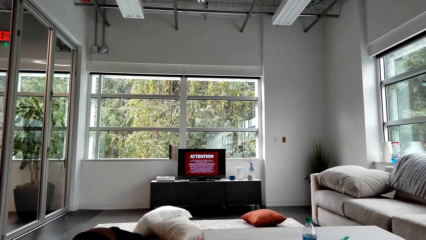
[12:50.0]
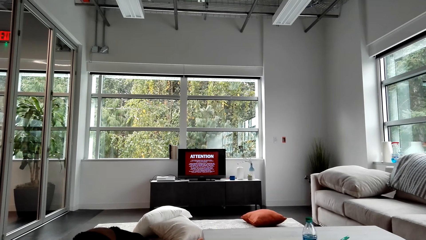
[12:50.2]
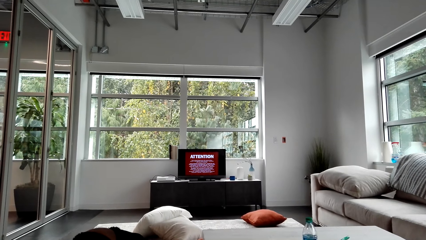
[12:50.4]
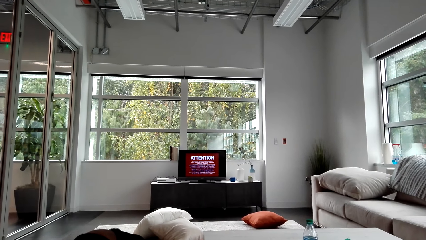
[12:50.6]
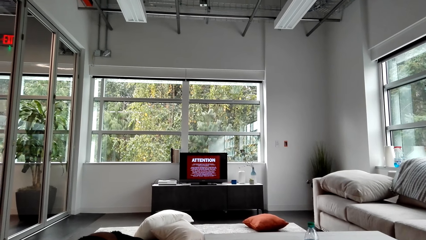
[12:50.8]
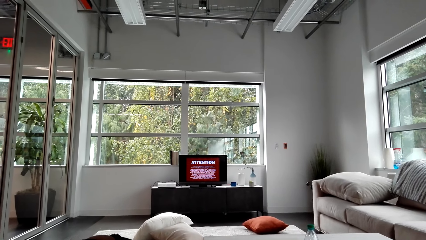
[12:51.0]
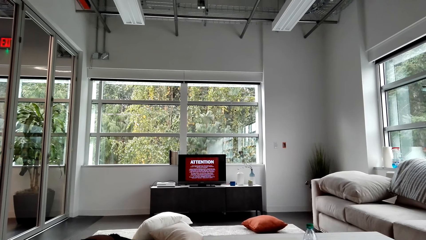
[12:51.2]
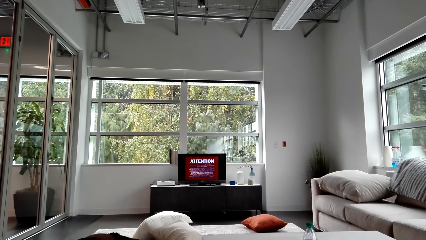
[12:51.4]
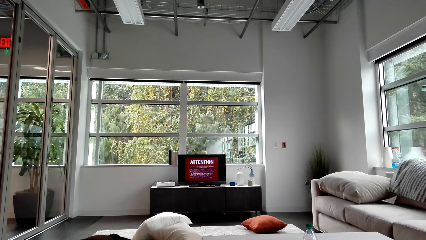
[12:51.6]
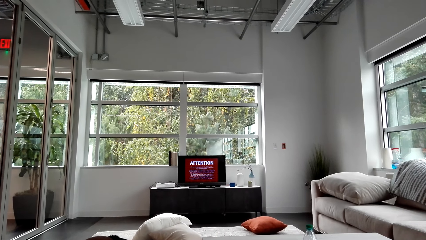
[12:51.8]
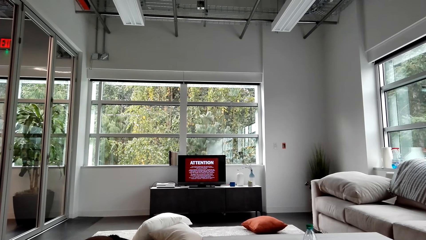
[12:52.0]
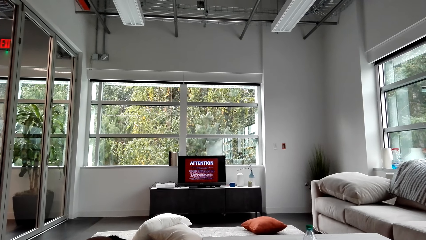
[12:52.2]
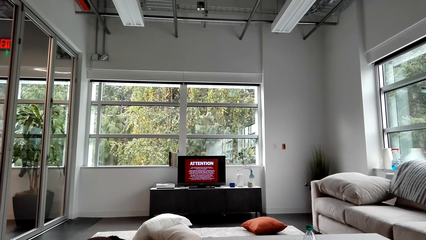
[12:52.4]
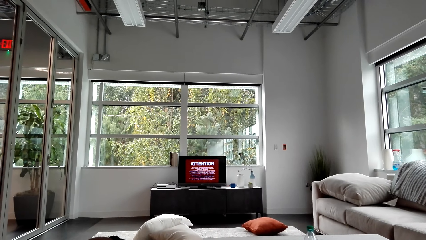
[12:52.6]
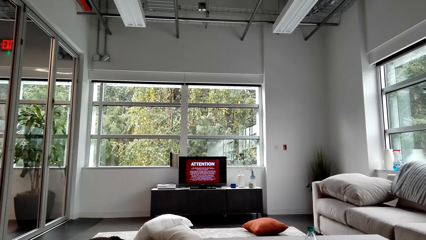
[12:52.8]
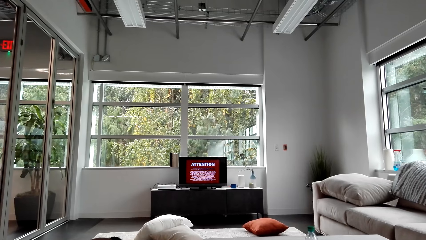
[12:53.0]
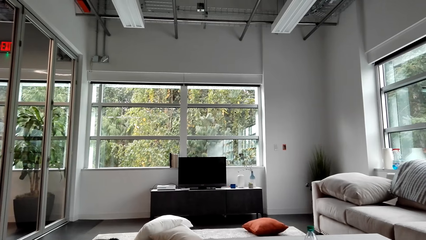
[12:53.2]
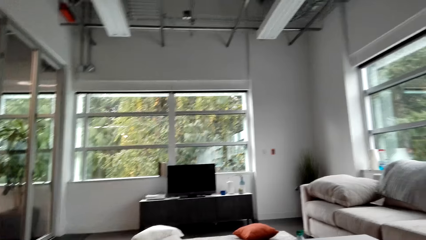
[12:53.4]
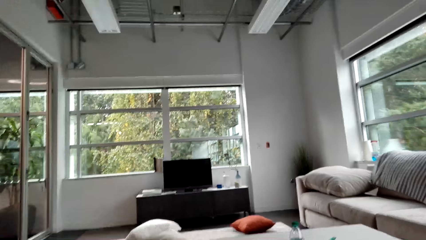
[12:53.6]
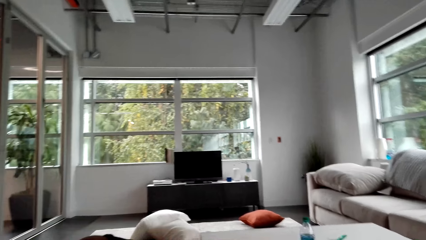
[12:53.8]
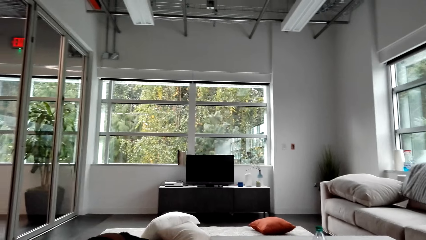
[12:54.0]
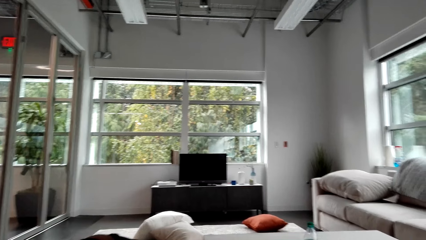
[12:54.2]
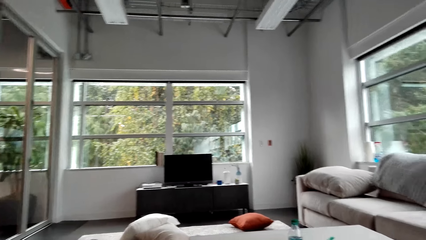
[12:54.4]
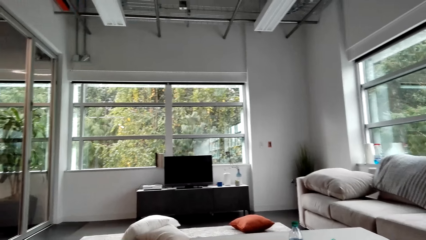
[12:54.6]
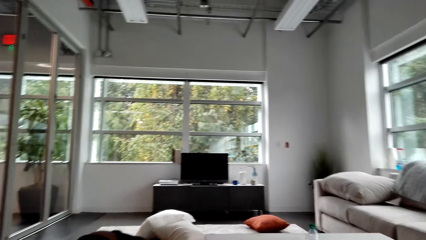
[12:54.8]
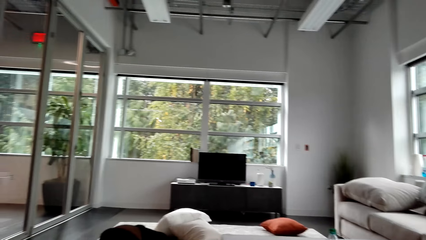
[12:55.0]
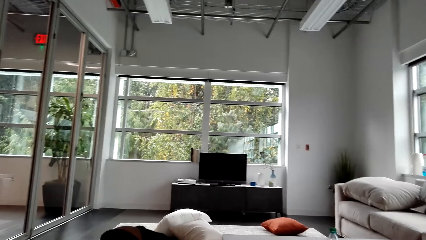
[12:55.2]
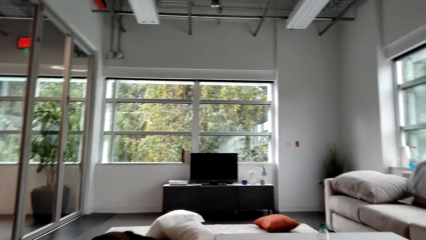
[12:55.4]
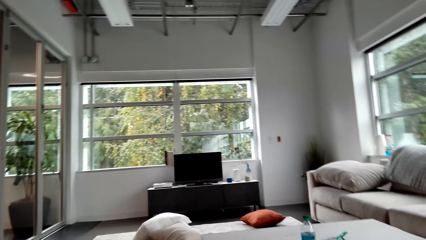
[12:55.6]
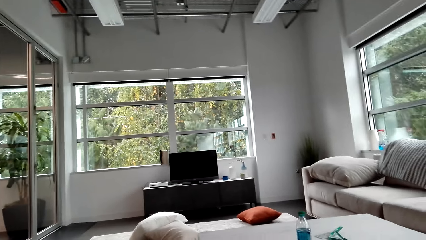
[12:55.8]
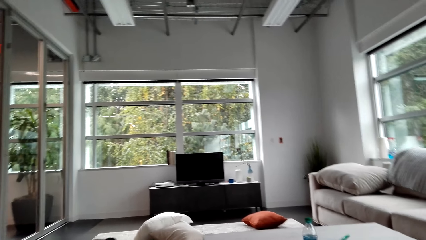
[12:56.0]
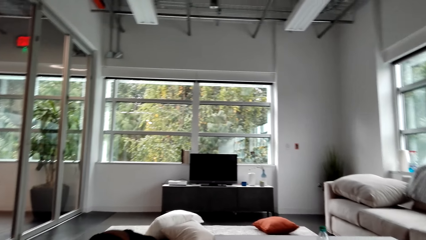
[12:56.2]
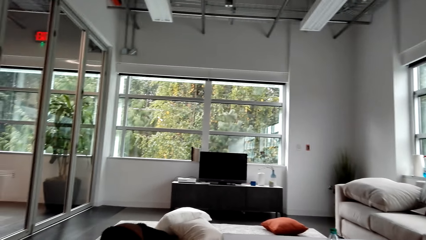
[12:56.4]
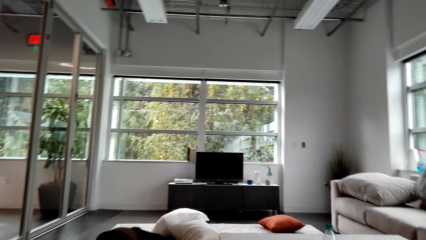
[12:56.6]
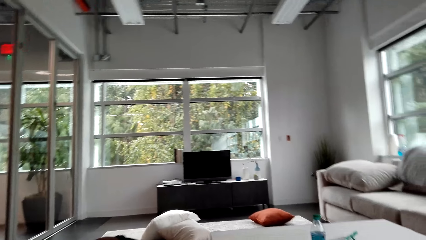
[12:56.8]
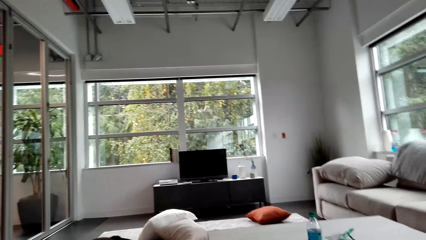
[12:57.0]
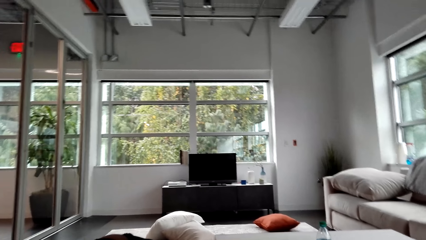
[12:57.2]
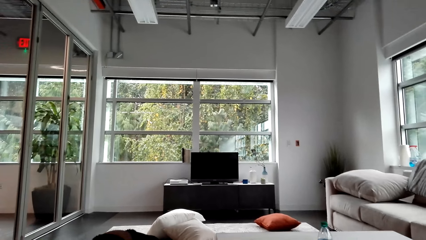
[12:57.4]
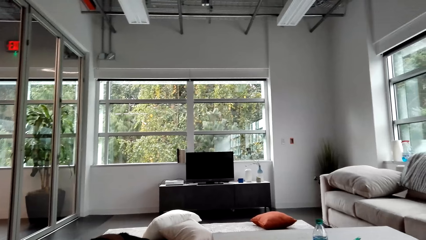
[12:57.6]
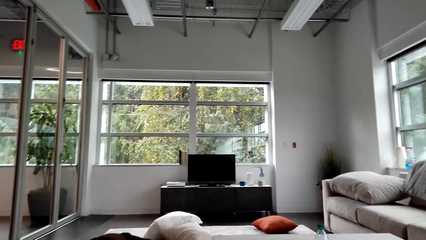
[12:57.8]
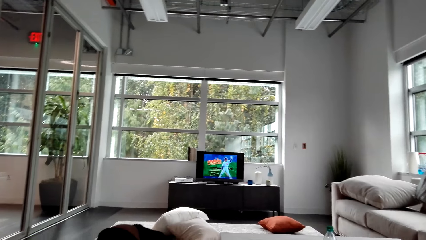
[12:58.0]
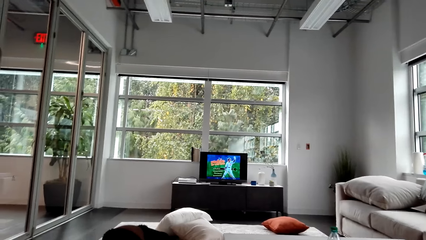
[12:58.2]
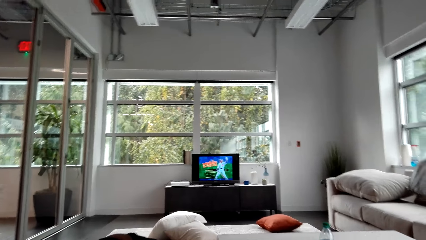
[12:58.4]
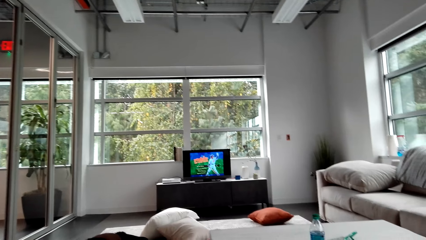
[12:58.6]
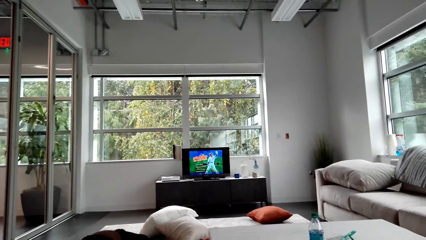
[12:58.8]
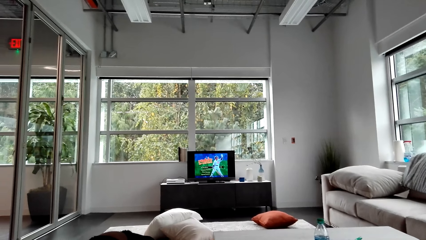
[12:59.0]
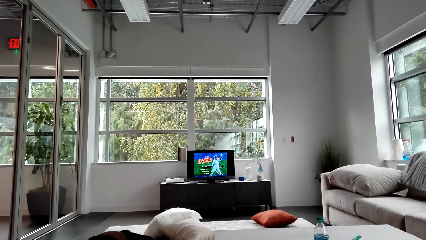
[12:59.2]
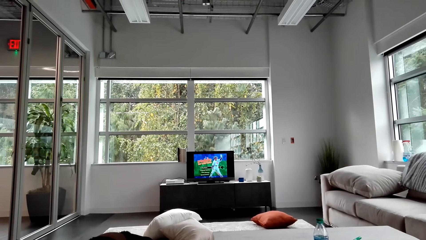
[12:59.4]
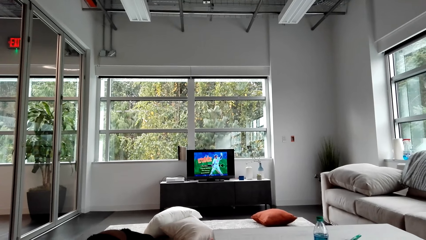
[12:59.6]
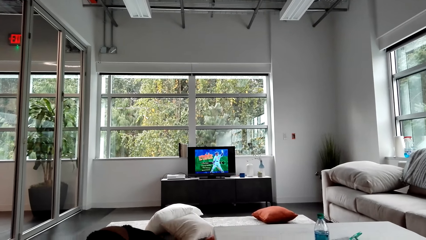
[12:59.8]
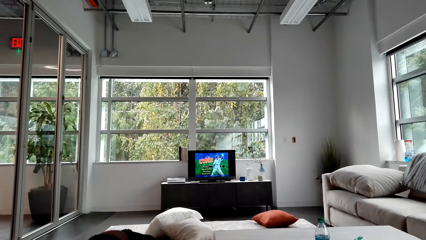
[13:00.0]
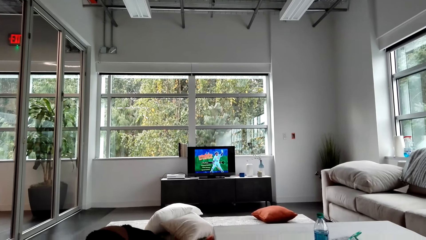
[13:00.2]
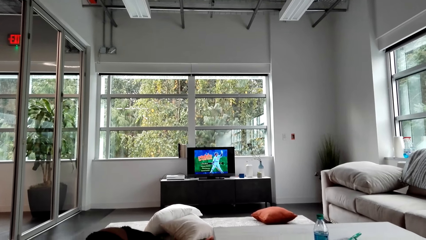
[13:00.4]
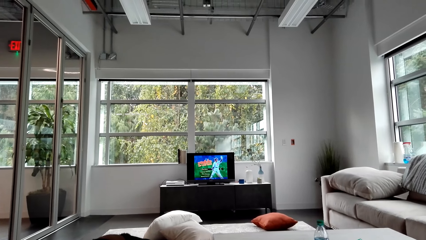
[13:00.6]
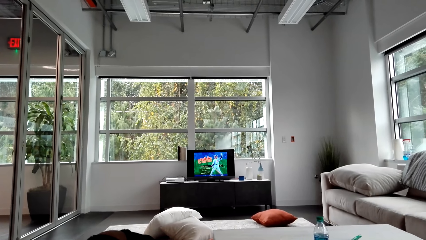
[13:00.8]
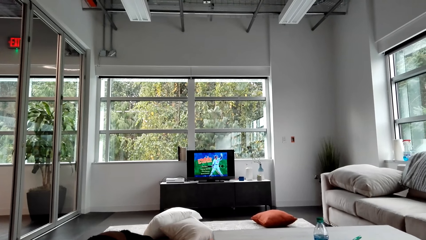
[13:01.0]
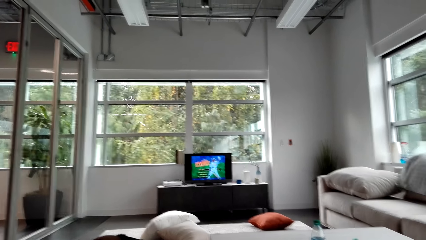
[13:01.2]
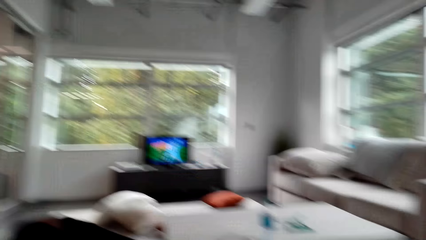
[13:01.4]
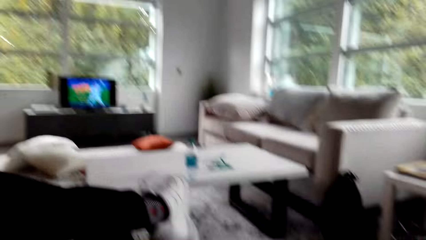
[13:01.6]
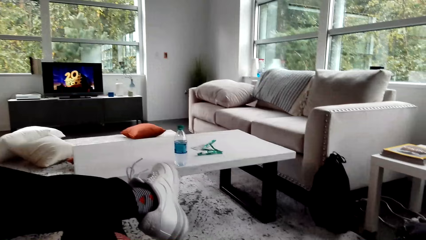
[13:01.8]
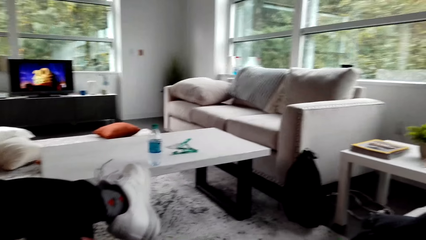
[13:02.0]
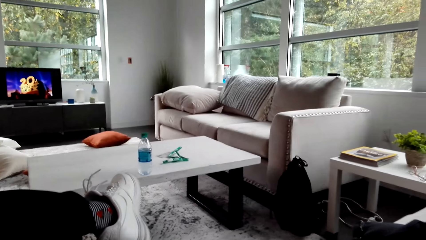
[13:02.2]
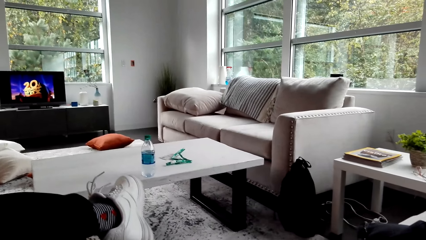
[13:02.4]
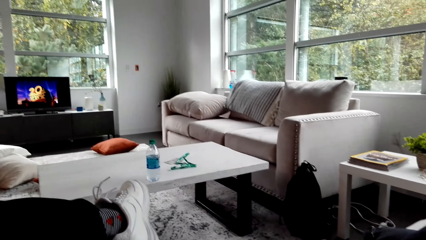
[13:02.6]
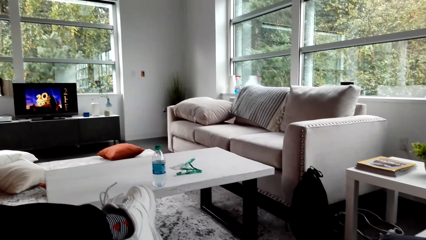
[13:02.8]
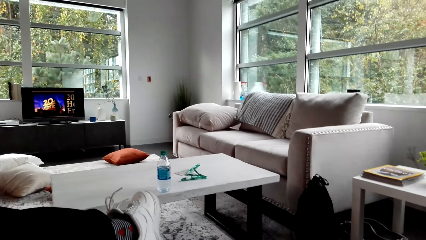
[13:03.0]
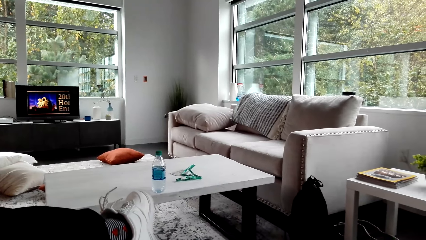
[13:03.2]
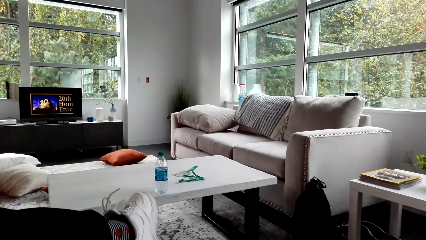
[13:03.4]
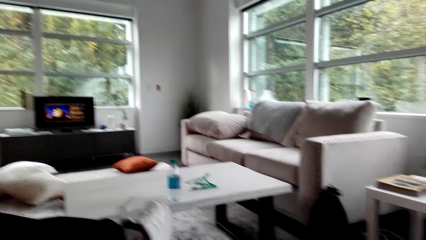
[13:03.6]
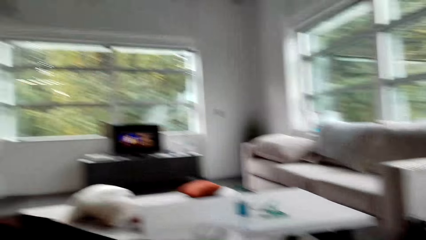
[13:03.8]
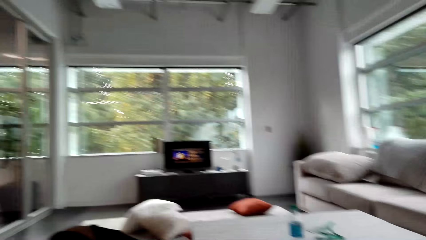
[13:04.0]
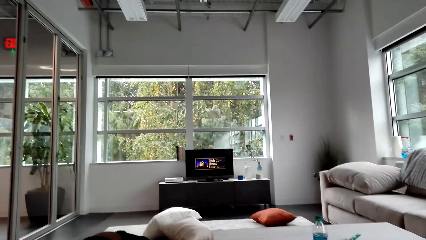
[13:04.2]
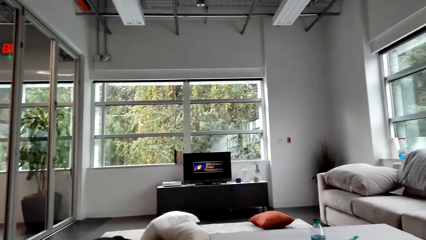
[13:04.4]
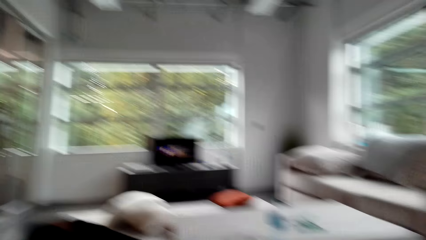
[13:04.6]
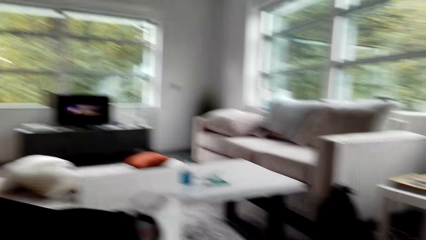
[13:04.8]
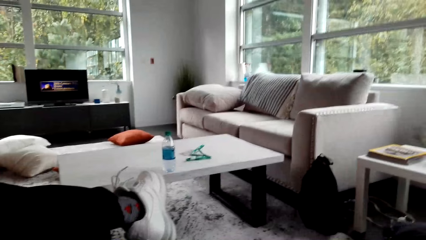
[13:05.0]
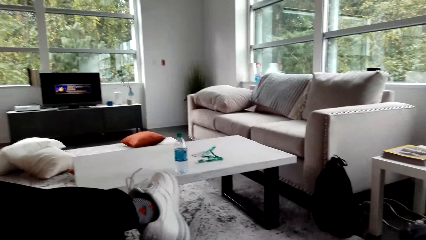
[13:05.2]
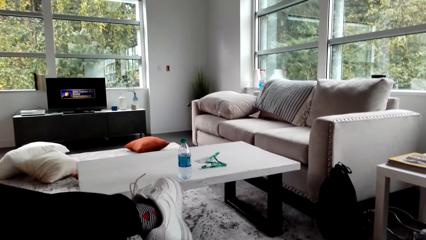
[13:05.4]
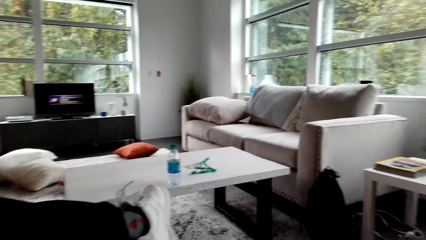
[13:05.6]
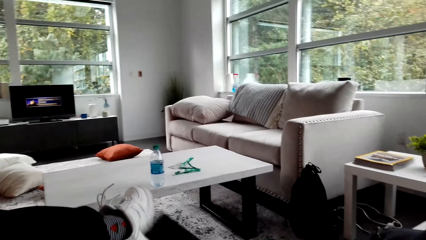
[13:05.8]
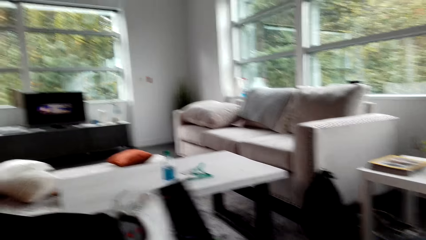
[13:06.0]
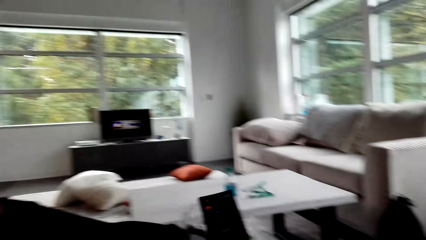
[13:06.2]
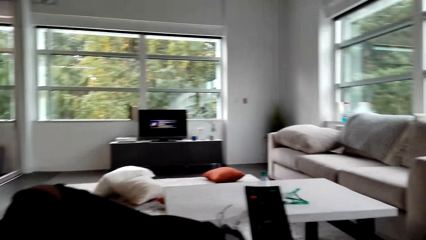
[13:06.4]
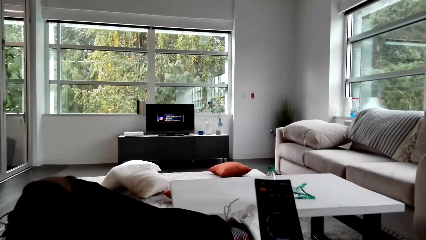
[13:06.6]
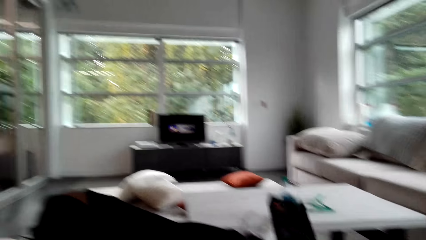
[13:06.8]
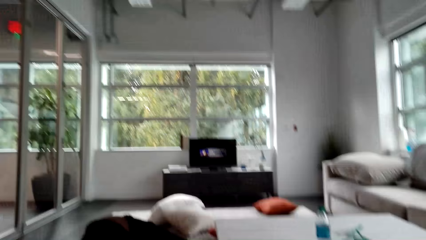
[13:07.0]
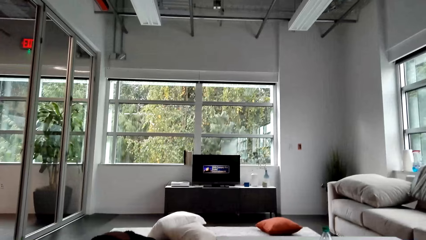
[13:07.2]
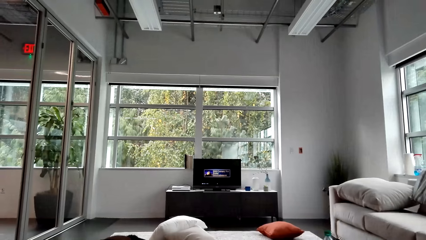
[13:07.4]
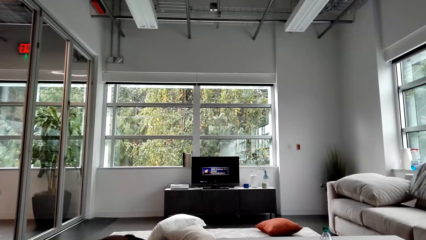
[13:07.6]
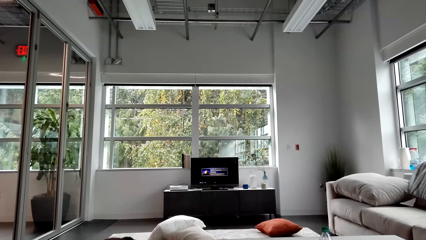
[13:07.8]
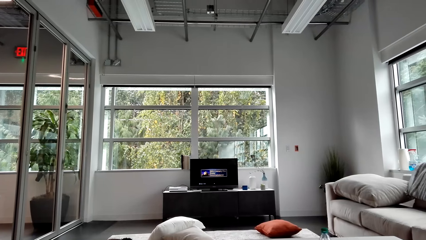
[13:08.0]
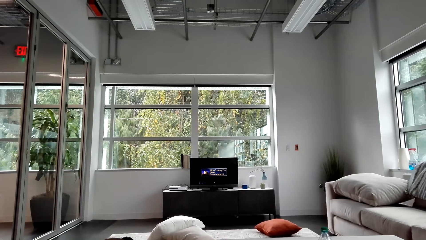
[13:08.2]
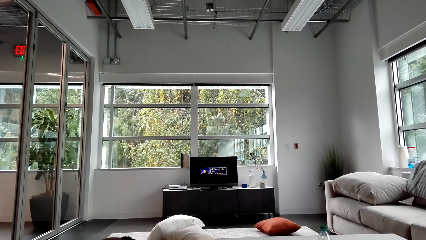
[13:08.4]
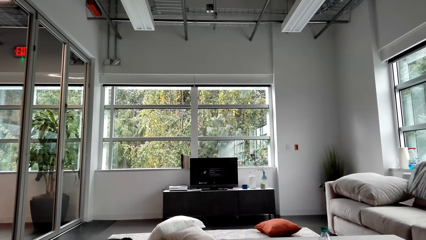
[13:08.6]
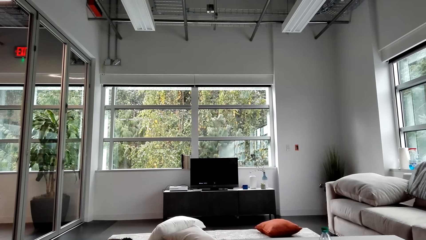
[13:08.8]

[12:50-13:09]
The camera wearer watches television. They move their head side by side. They watch the television. They look aside. They use a remote.
